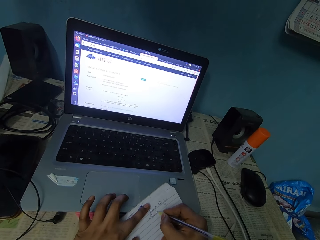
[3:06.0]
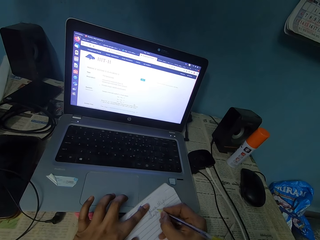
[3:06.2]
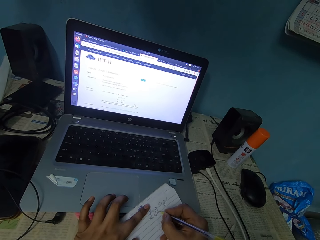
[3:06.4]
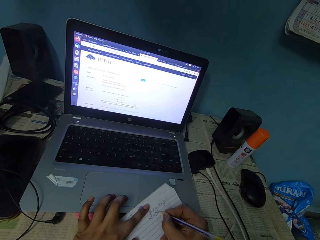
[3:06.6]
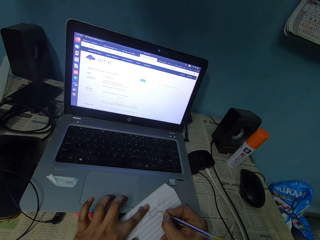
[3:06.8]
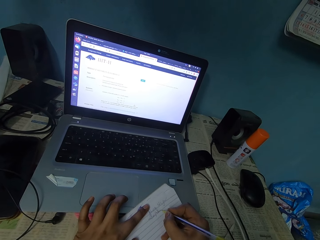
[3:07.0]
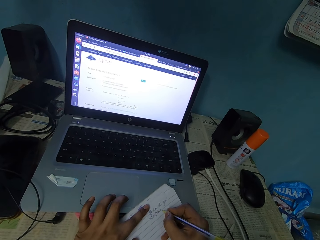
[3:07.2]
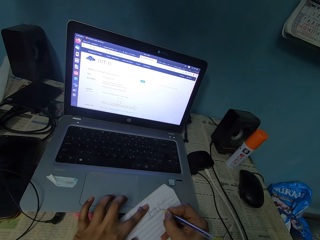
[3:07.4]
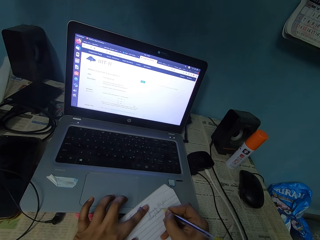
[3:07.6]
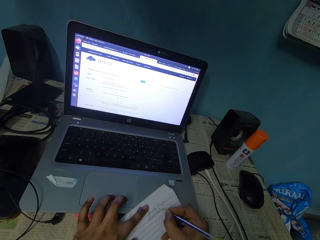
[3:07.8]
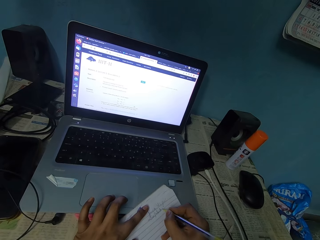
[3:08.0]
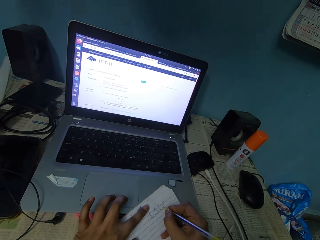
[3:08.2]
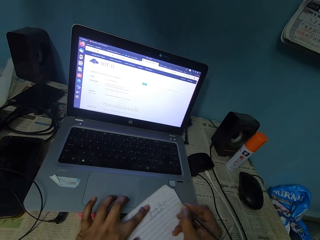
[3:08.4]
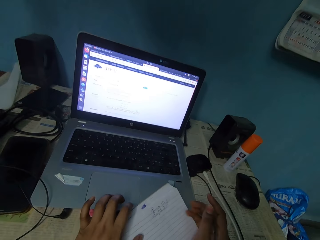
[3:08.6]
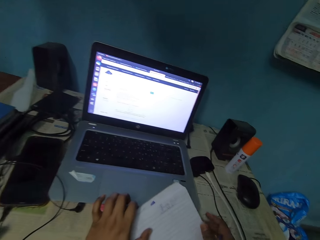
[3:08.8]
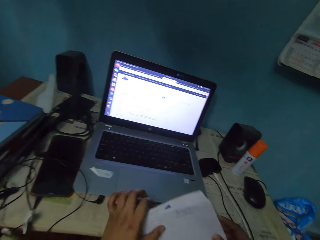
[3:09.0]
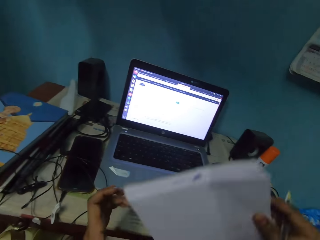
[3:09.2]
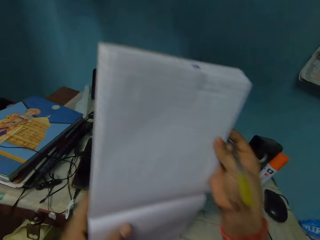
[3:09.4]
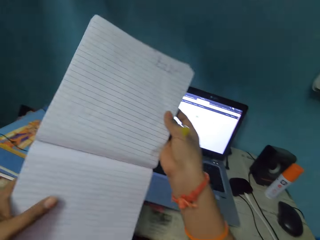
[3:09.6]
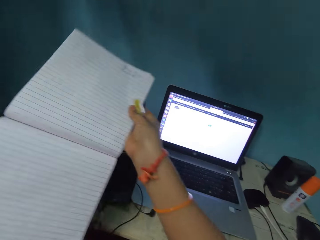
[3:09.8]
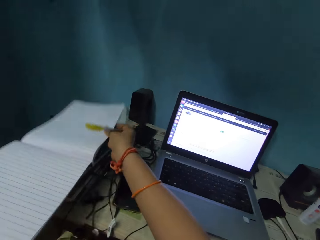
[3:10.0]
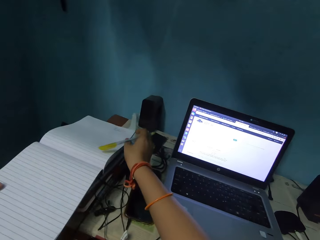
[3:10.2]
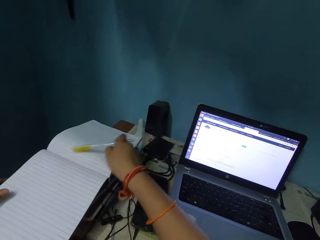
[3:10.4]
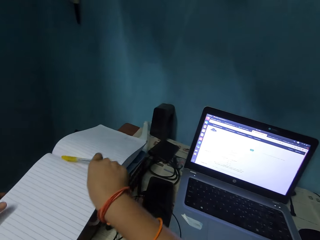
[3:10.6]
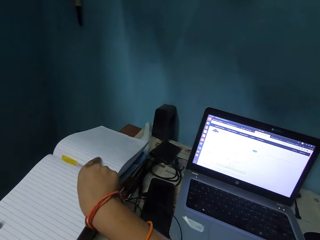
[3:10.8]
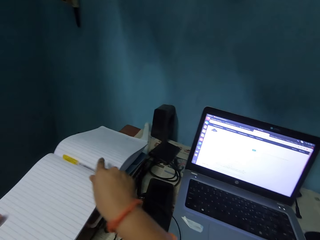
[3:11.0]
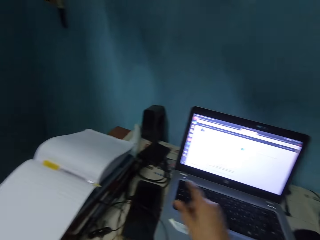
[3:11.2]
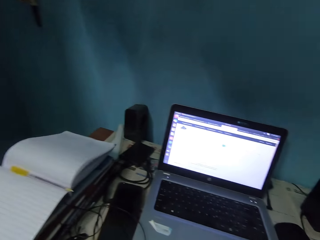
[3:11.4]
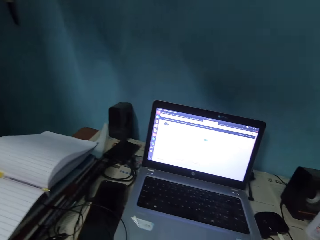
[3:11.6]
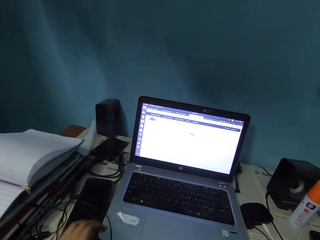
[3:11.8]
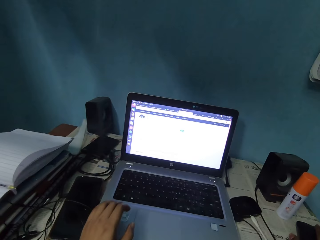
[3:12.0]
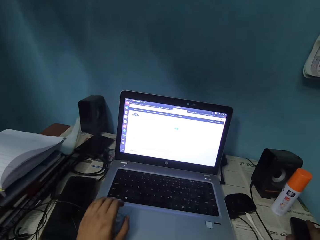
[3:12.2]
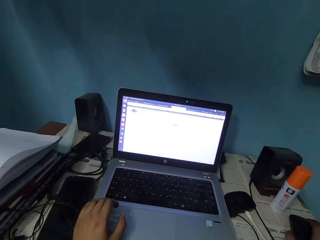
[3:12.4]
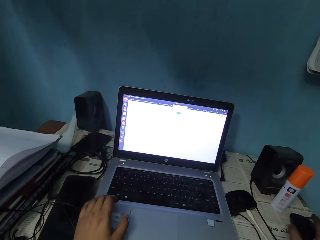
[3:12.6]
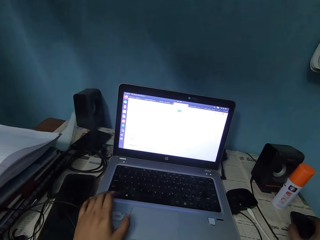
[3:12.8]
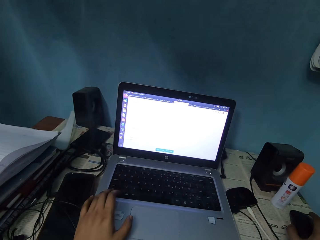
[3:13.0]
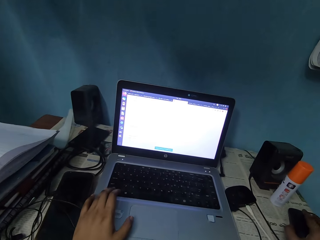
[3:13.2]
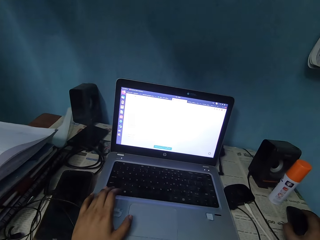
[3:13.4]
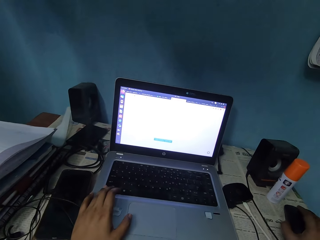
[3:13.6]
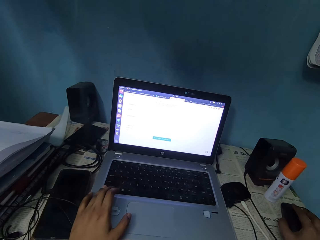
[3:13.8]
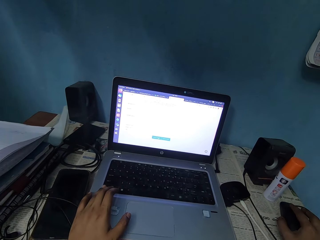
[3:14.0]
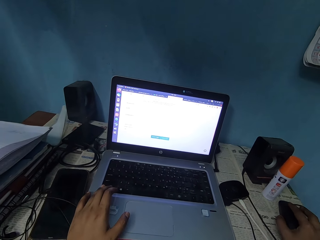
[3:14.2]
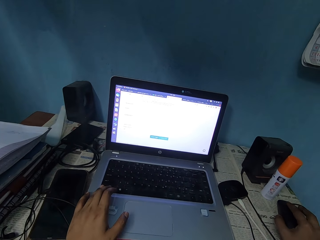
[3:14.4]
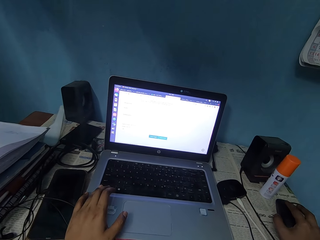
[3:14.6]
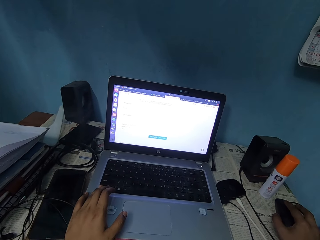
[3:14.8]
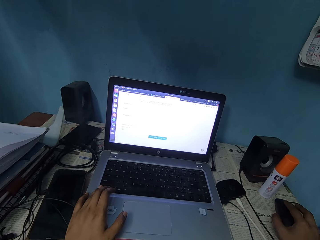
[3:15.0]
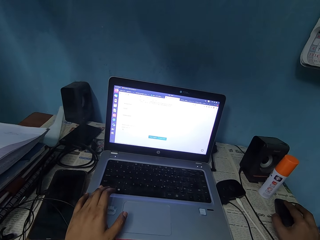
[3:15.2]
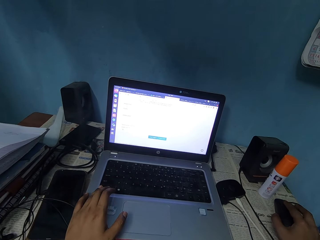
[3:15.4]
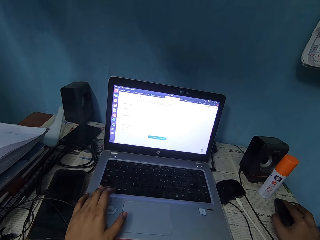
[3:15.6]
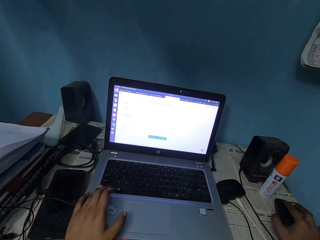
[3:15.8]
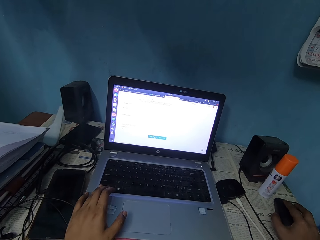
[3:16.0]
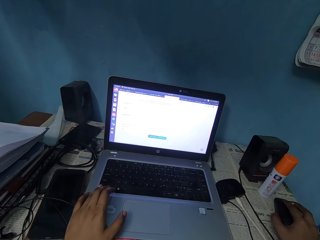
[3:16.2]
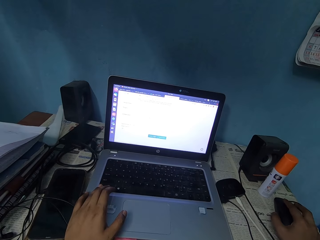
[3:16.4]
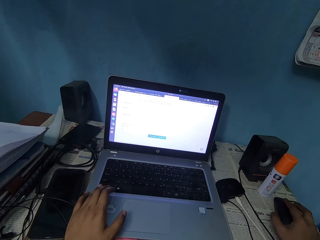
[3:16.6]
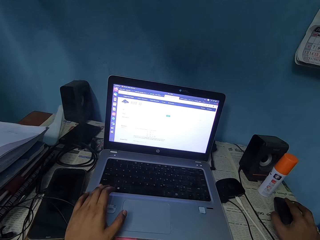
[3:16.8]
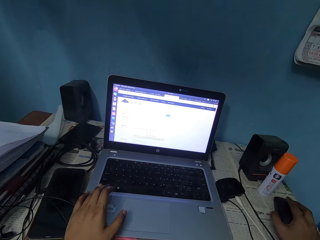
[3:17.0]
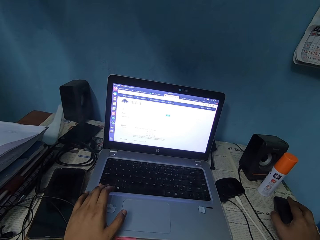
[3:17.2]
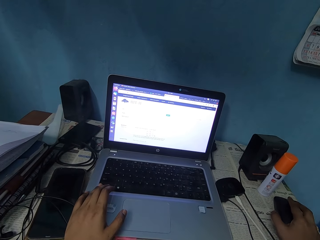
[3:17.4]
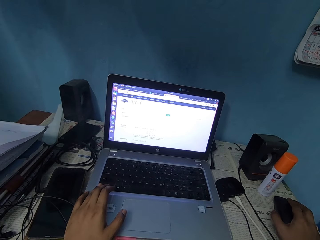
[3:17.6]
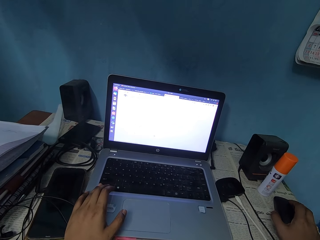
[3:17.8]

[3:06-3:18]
The camera wearer picks up the notebook. She holds the notebook with both her hands. She moves the book aside on the table. She places the notebook on top of the book. She places the pen on the notebook. She holds the mouse with her right hand. She places her left hand on the laptop. She operates the laptop.

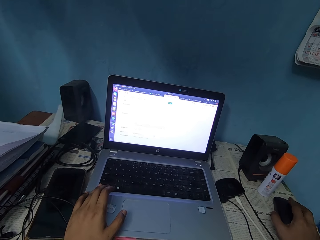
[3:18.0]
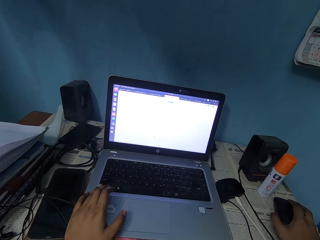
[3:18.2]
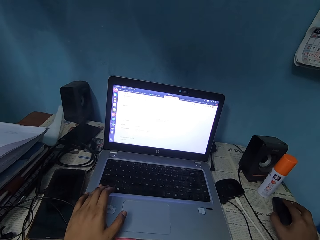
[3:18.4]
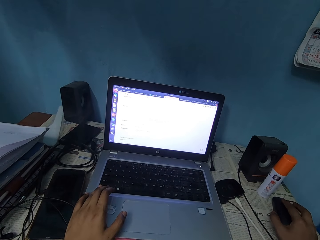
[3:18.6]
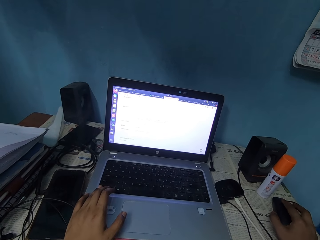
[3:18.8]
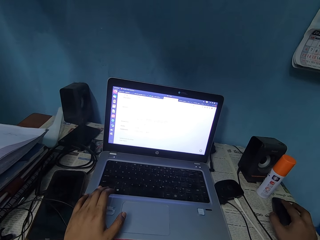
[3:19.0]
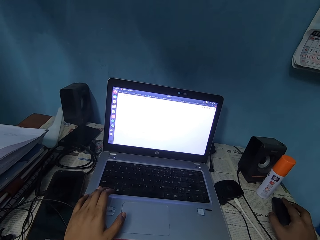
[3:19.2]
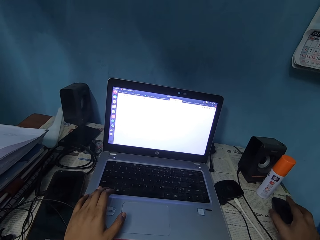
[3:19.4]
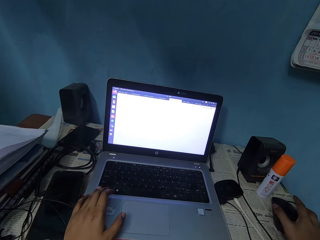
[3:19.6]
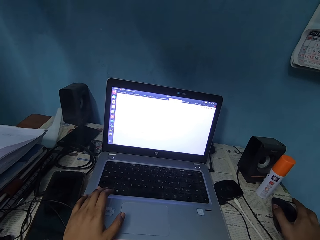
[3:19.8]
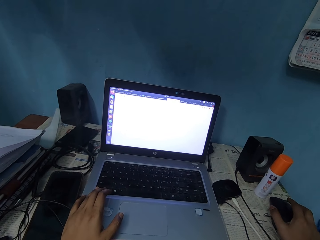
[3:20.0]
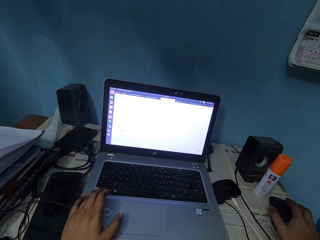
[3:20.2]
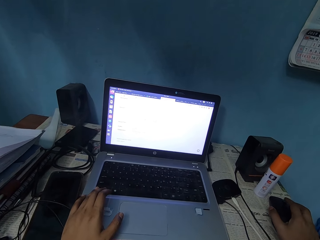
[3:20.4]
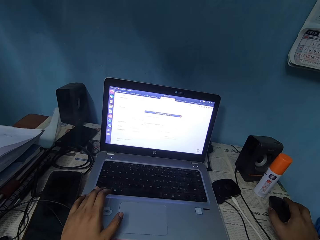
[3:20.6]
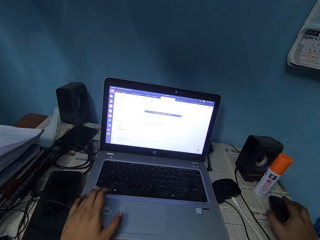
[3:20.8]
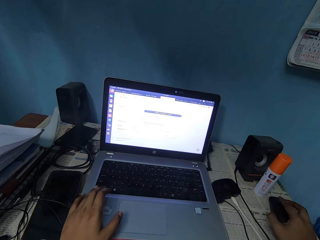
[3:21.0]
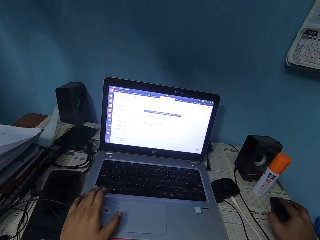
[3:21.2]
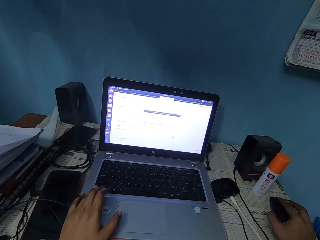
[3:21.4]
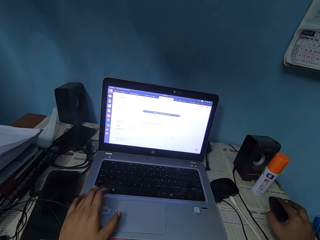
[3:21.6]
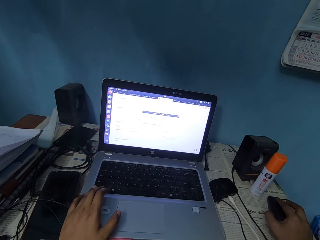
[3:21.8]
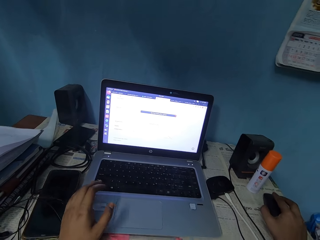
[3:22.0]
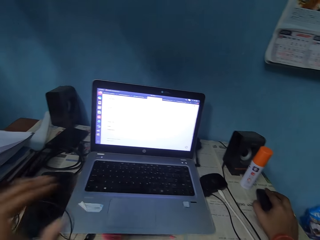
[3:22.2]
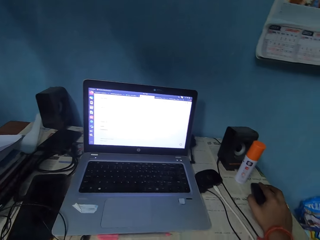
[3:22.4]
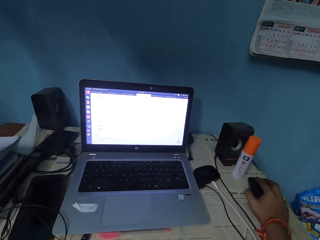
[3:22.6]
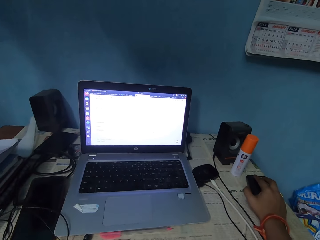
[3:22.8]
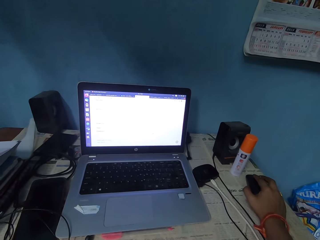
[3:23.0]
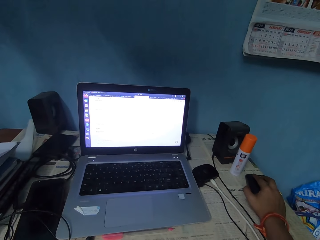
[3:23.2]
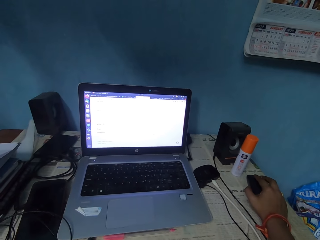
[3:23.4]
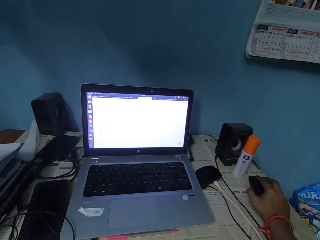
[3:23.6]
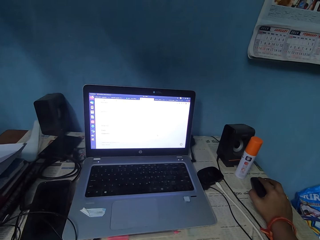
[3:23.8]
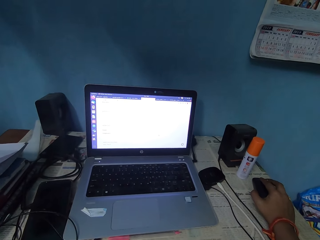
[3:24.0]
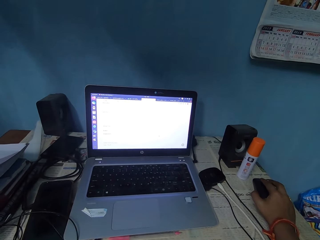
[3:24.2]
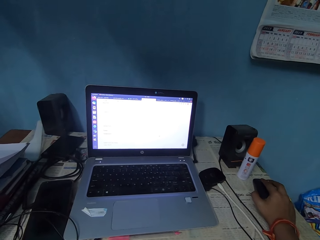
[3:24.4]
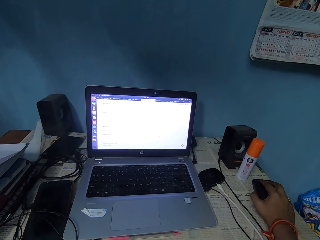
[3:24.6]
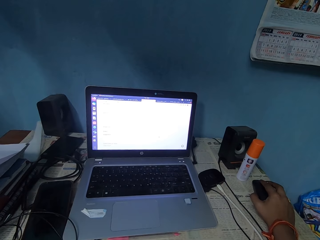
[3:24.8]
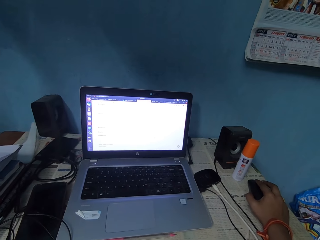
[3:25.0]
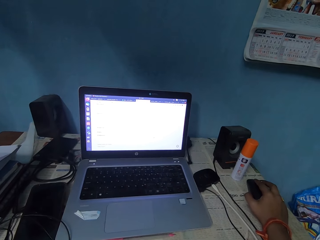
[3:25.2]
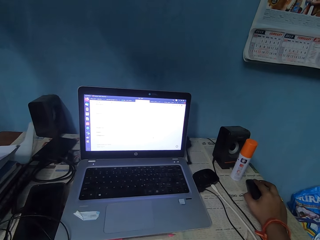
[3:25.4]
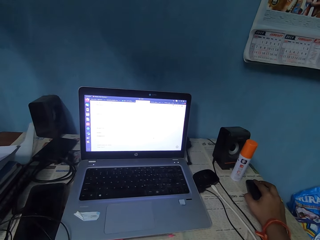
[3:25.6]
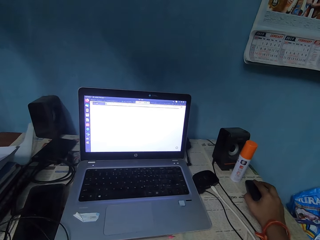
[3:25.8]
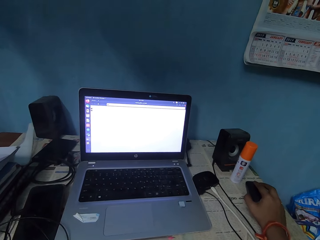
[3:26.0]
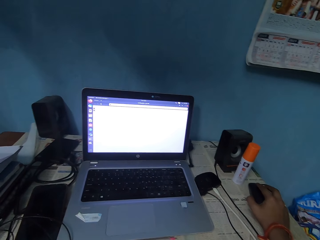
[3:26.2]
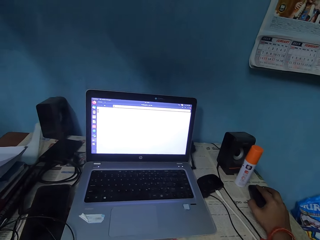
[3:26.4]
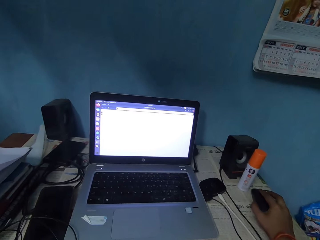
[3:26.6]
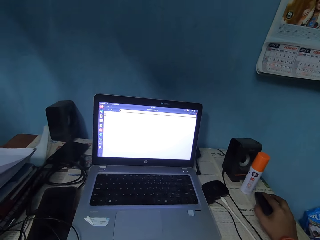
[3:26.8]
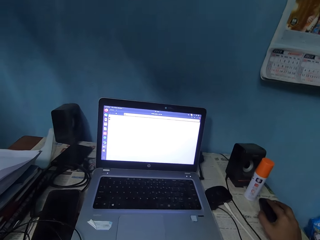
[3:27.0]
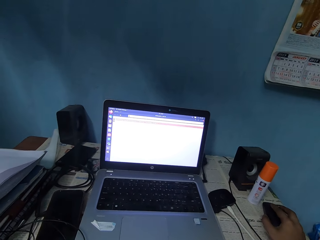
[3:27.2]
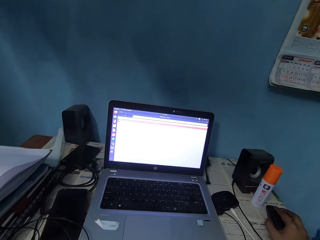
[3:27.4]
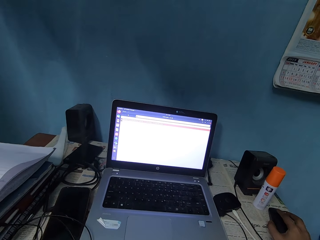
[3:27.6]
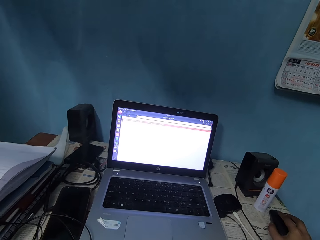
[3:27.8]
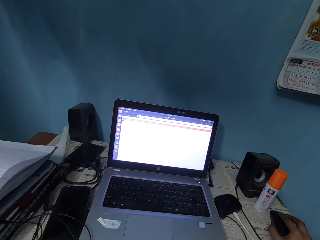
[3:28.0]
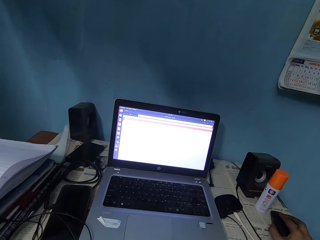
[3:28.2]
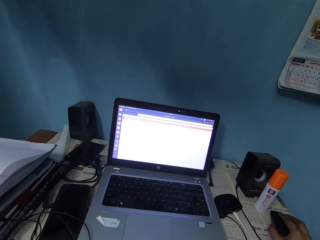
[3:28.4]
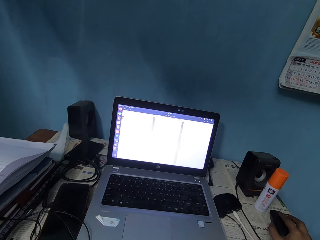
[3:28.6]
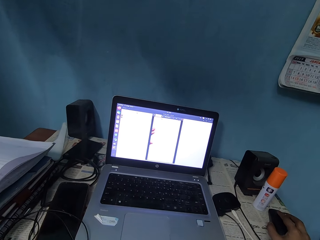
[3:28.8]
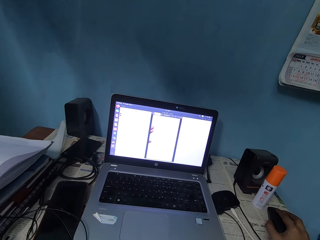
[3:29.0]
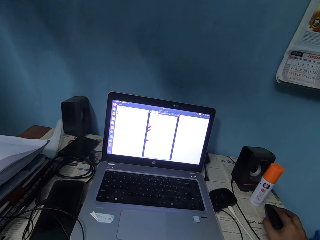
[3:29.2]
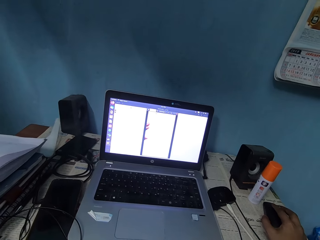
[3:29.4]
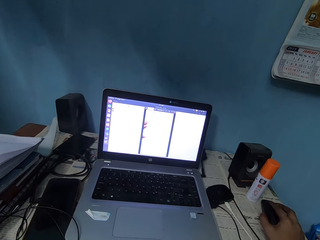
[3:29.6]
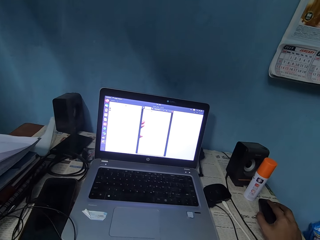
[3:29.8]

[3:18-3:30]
The camera wearer reaches for her face. She operates the laptop.
